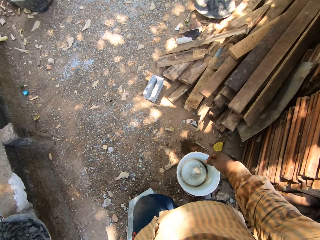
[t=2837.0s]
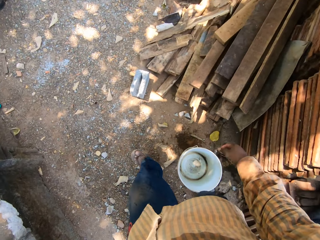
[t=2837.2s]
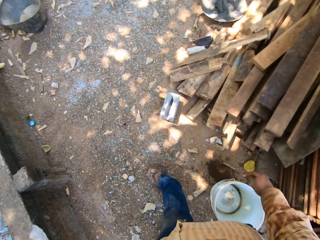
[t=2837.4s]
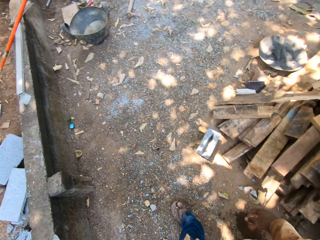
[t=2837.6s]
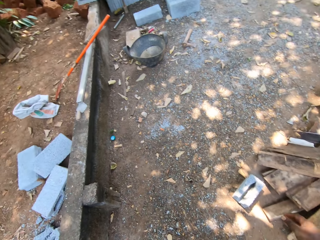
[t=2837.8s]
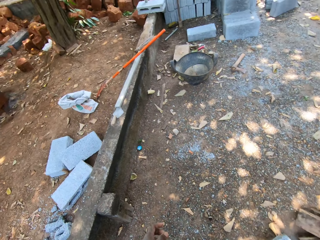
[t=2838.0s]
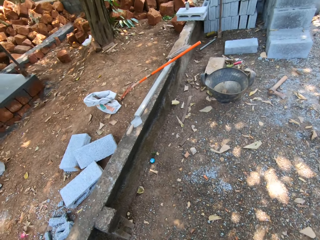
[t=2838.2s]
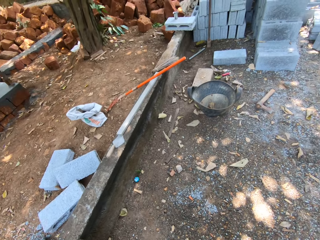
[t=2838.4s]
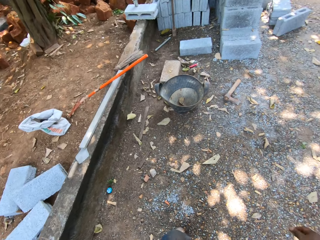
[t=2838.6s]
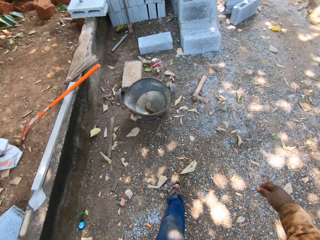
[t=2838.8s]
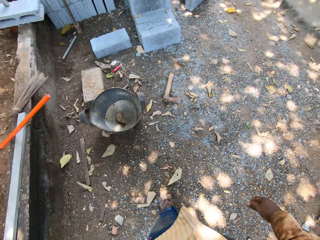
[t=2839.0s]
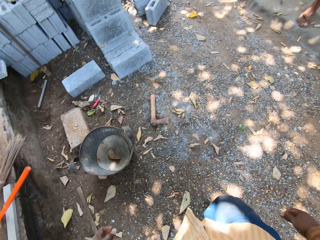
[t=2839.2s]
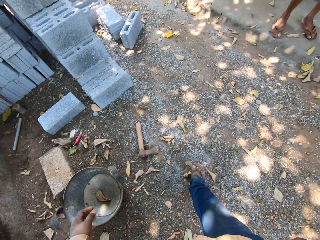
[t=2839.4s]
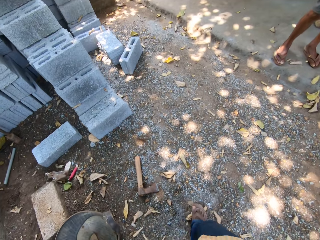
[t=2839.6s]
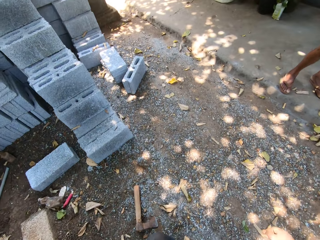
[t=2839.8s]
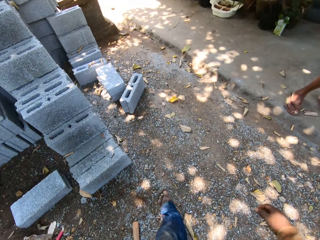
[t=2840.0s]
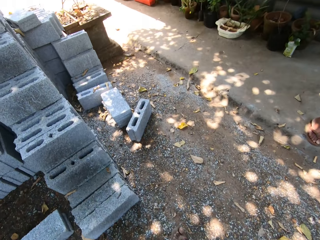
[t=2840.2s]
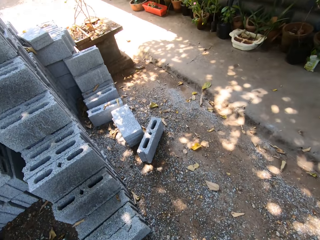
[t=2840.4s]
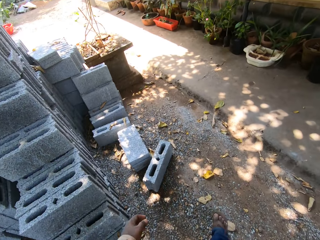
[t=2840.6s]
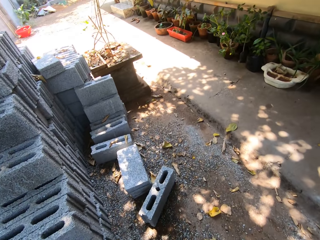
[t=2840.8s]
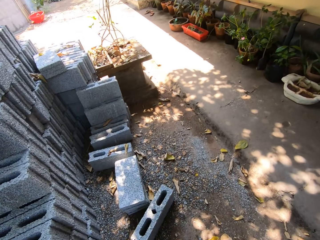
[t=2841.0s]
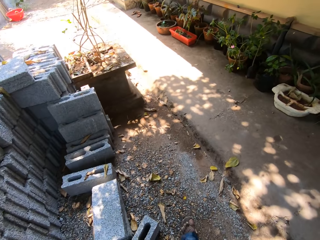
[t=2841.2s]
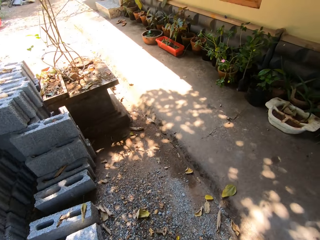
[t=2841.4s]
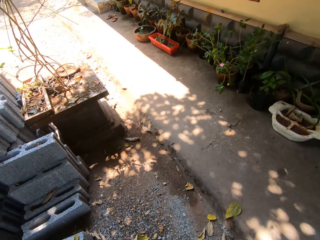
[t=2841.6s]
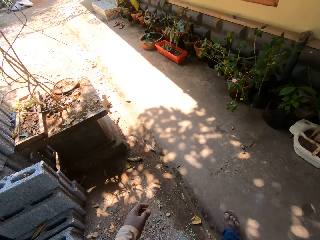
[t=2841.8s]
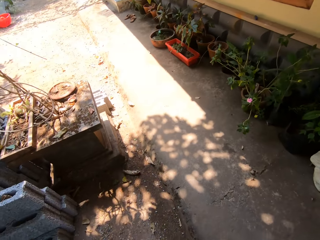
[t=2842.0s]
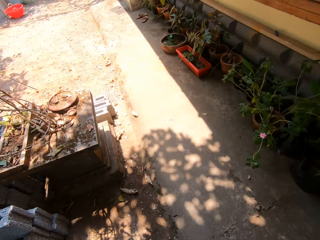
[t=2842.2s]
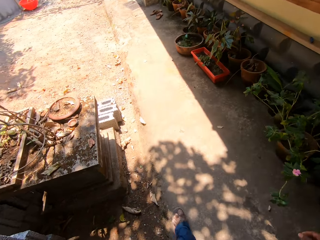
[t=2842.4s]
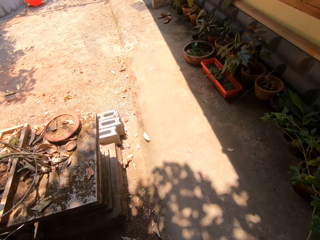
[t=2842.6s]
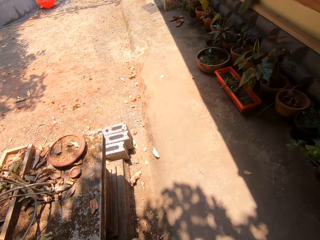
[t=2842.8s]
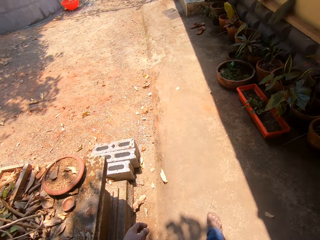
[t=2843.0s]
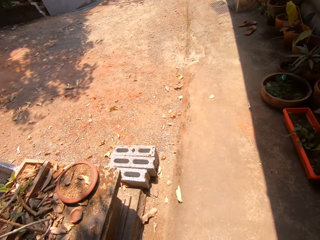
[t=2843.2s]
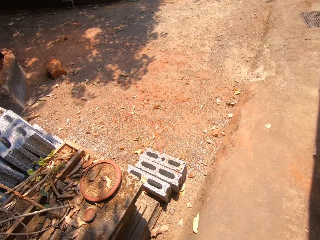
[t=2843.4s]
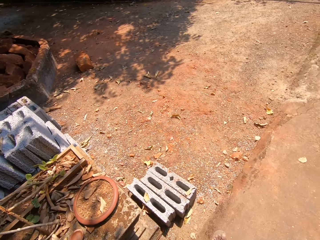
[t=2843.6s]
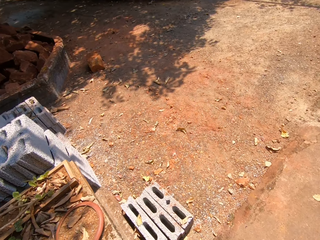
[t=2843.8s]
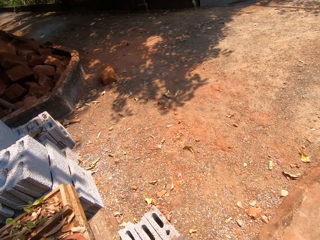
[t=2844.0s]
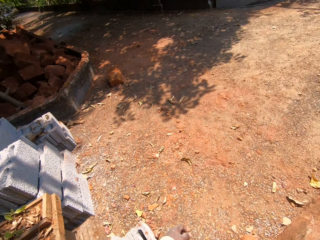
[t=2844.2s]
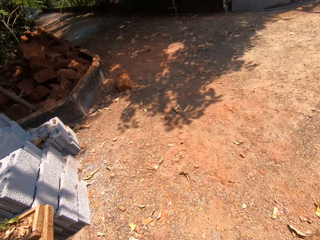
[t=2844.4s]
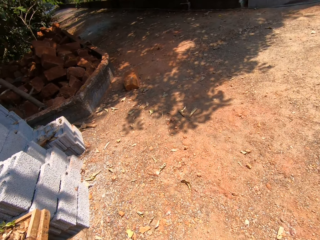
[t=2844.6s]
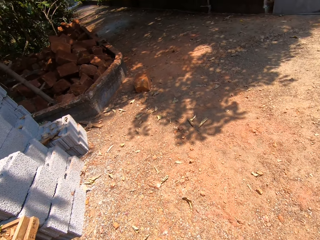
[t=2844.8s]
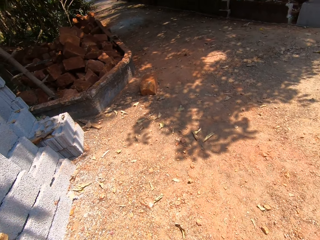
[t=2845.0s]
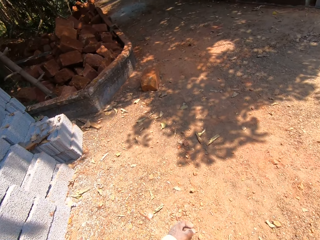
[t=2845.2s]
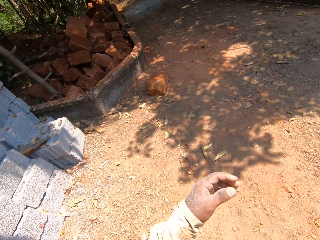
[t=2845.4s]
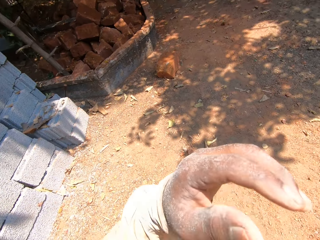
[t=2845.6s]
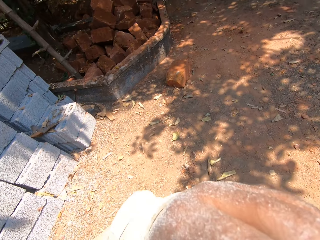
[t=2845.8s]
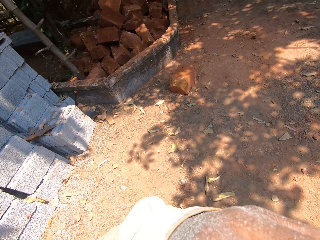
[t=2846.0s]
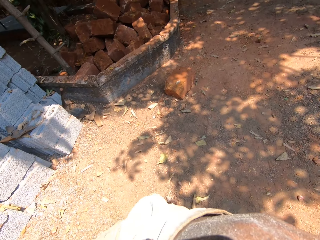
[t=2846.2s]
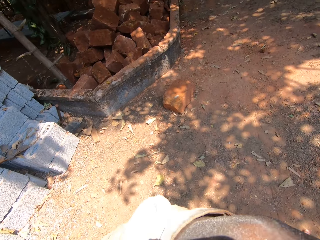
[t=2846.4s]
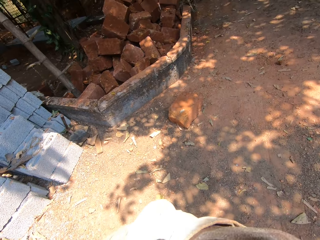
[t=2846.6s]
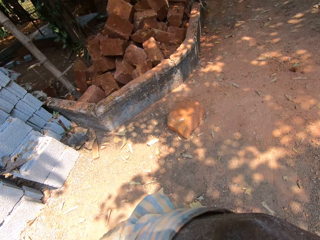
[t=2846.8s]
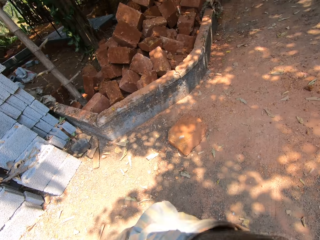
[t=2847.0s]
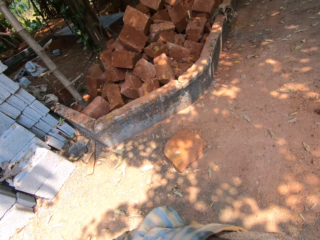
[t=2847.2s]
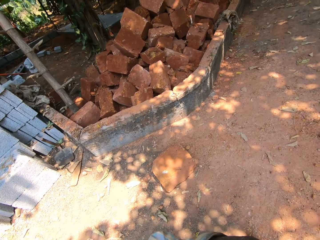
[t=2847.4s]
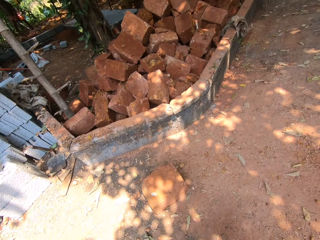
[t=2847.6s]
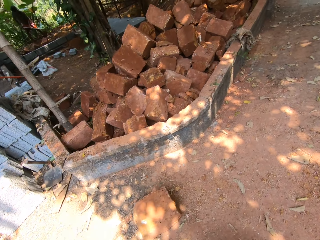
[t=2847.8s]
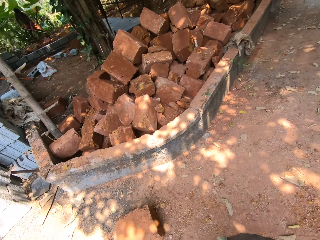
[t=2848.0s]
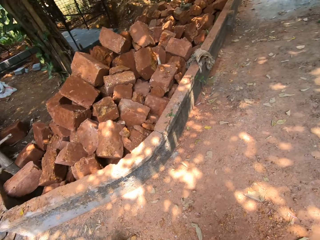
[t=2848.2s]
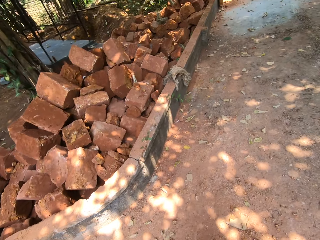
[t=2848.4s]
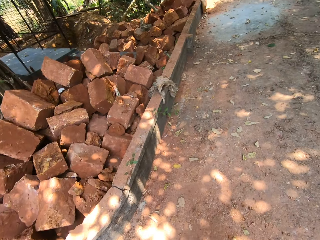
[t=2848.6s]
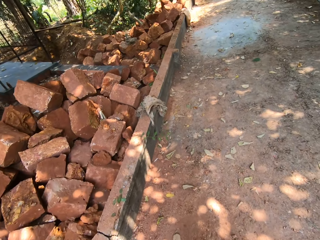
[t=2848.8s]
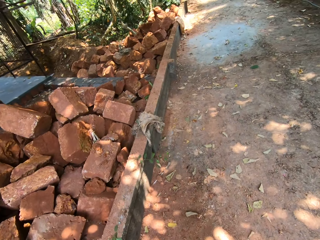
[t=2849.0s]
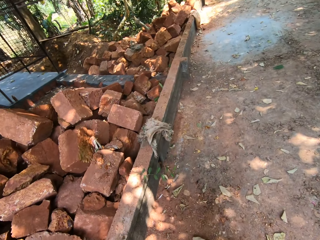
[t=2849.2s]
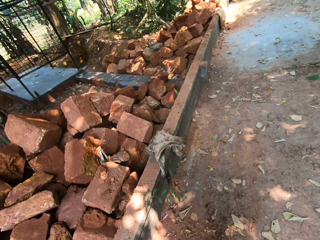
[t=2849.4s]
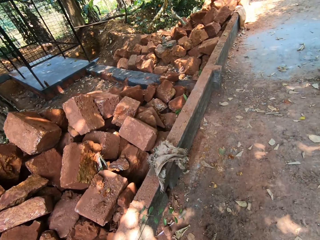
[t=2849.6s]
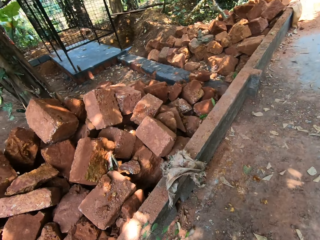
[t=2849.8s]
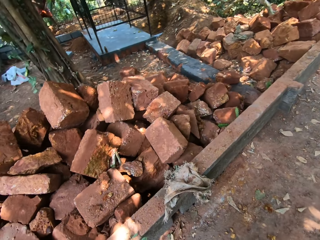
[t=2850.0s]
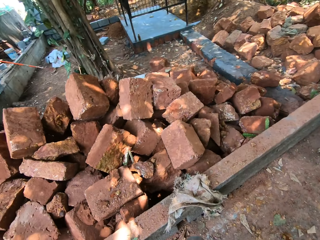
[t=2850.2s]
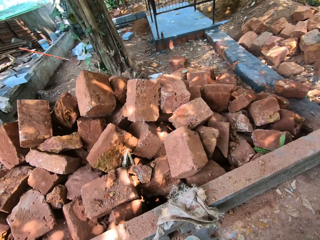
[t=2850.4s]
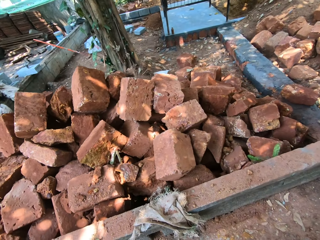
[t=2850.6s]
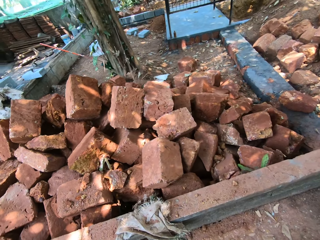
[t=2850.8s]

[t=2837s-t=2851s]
The camera wearer walks towards a set of blocks on the ground. He scratches his face with his left hand. He walks around the construction site.

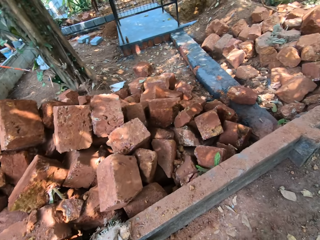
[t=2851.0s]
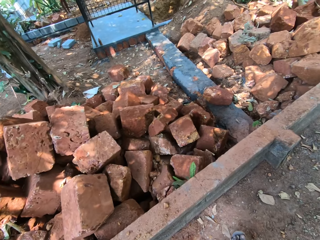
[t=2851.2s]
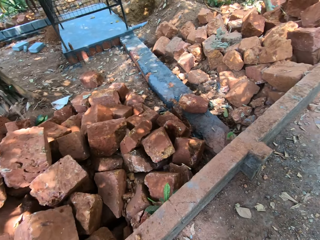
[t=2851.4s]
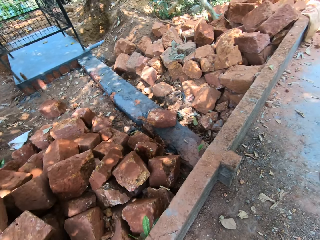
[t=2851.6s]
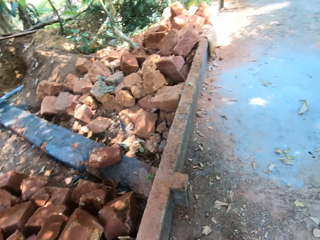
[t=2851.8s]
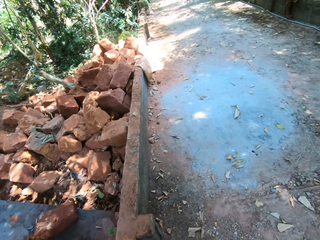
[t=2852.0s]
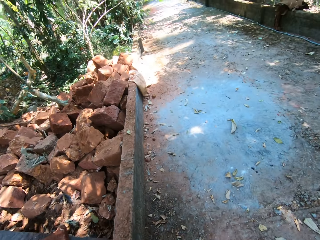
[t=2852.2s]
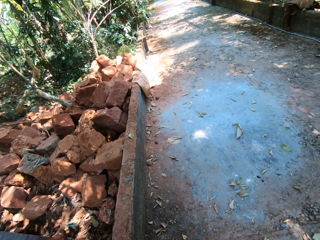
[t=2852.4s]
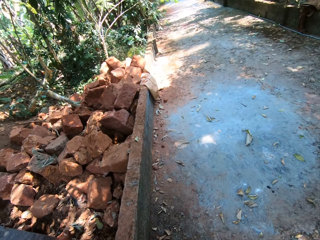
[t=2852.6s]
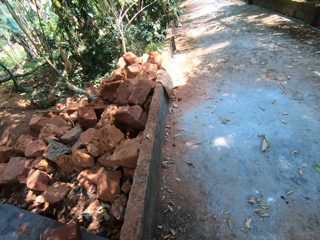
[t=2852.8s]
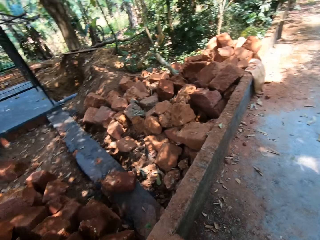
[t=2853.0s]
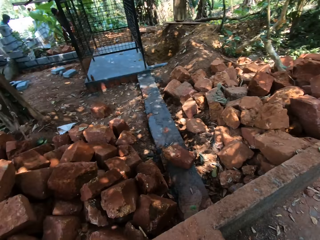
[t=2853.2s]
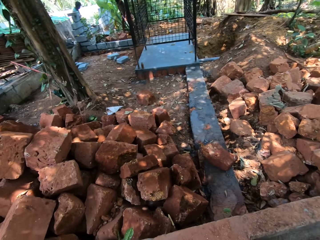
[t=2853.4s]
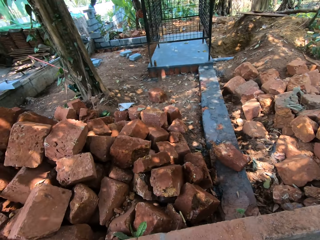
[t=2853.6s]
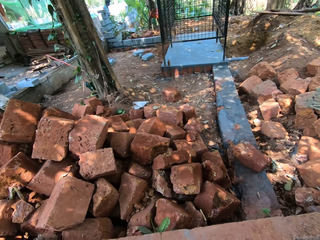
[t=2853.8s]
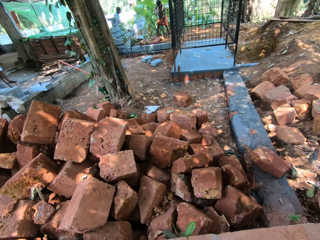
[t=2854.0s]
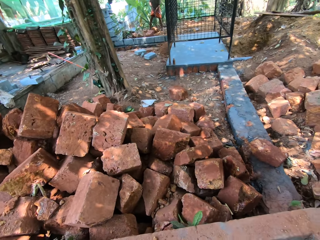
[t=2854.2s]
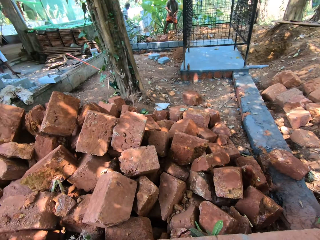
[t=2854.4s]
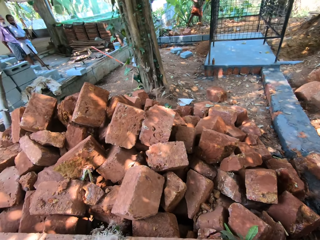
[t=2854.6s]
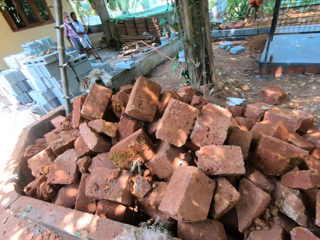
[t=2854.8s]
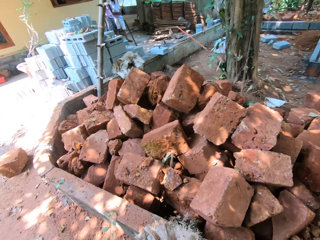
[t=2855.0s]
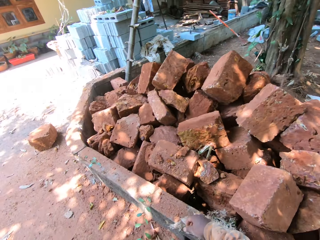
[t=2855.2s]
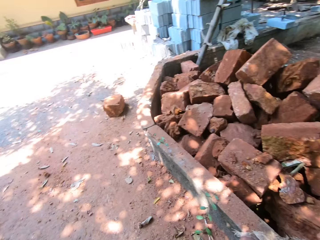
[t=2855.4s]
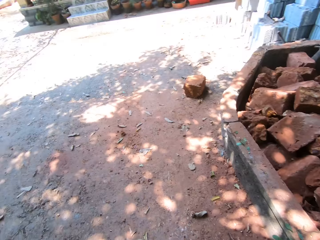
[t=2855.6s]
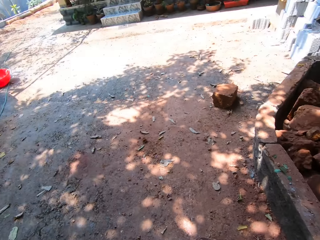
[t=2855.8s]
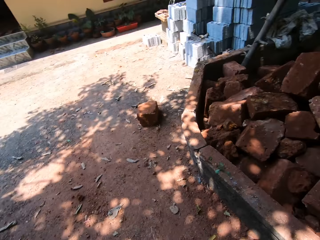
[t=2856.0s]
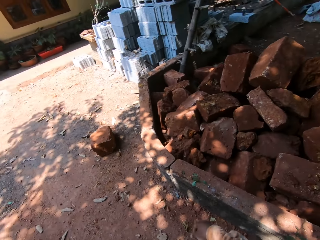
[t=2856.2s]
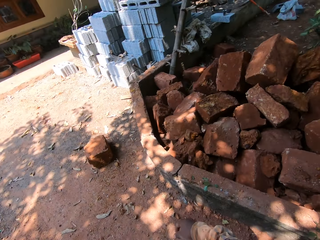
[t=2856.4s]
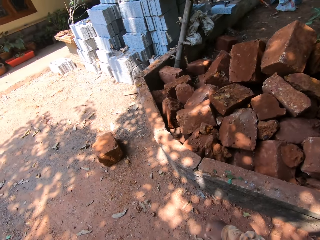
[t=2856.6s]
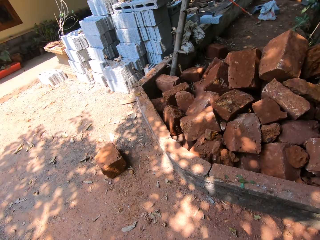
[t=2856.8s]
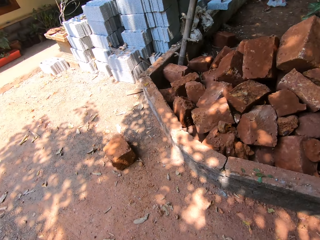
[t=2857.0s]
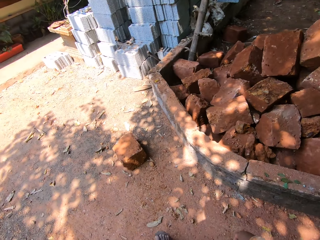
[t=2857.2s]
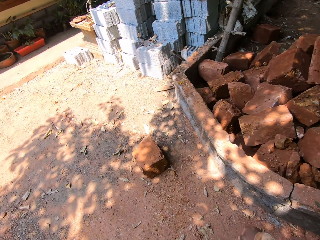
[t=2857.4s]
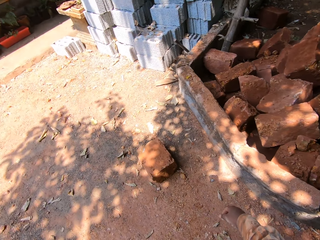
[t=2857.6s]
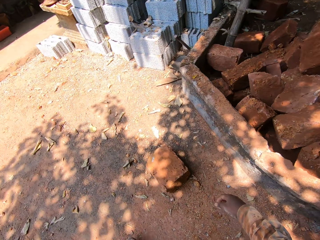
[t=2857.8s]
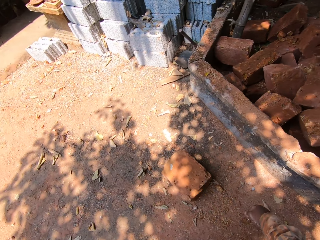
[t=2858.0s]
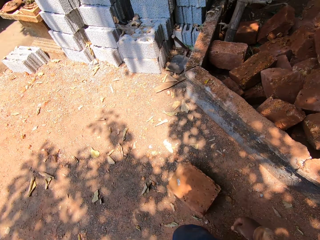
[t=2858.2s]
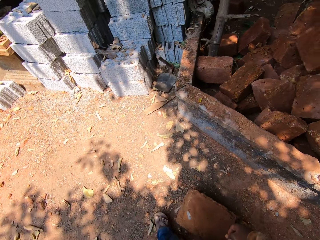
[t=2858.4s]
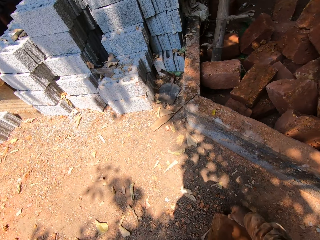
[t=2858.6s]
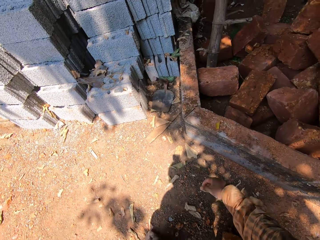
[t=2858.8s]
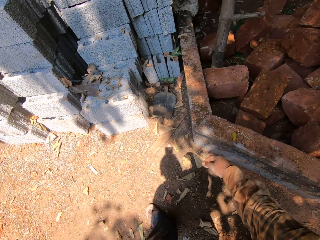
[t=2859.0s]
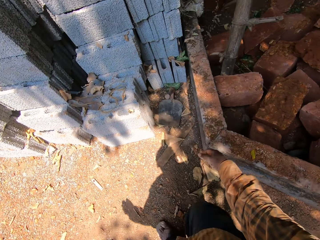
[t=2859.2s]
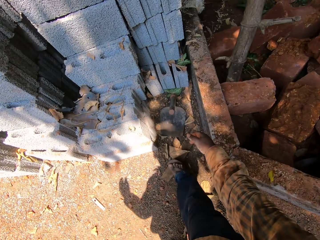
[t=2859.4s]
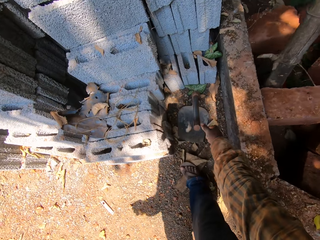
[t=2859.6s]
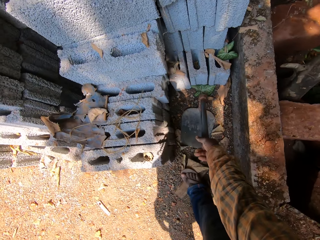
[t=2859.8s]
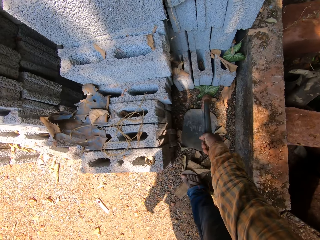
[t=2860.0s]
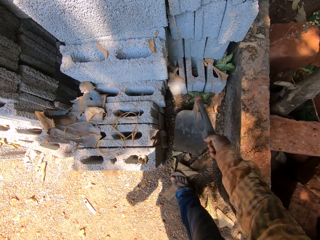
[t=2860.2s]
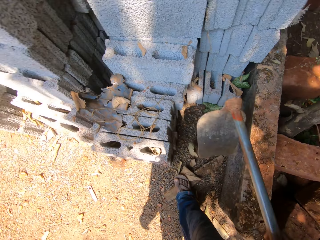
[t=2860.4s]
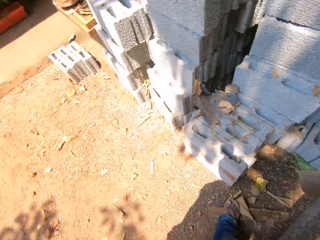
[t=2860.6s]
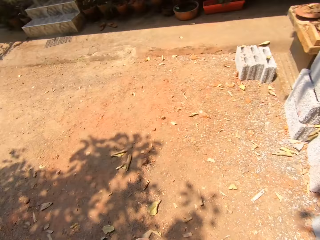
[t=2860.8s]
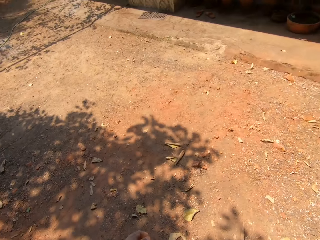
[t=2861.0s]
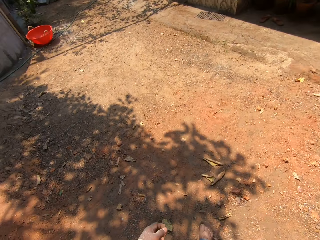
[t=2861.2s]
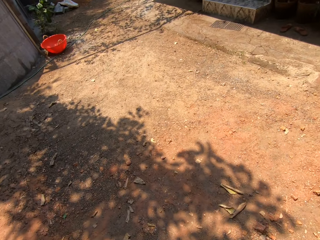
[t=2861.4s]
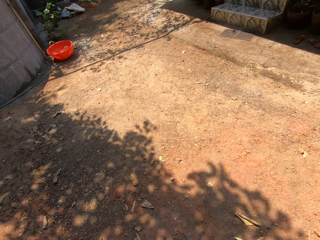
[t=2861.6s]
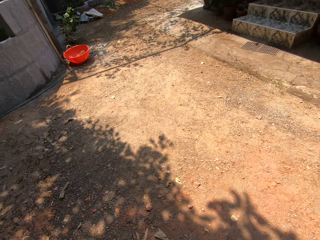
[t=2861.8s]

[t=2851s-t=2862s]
The camera wearer picks up a hoe from the ground with his right hand. He walks towards a set of blocks on the ground with the hoe in his right hand.
